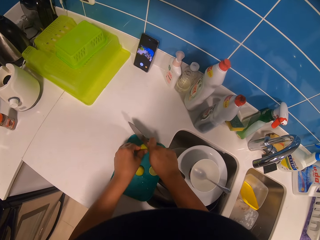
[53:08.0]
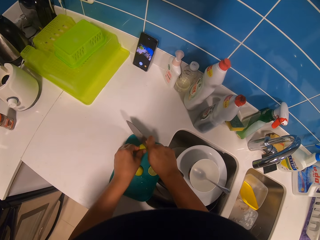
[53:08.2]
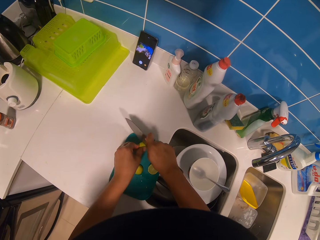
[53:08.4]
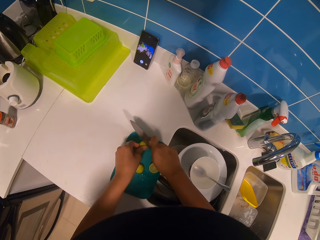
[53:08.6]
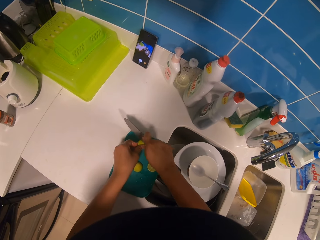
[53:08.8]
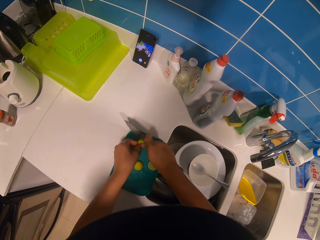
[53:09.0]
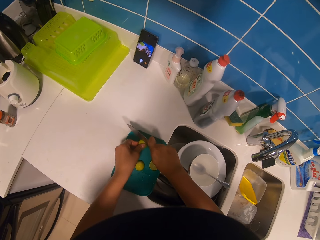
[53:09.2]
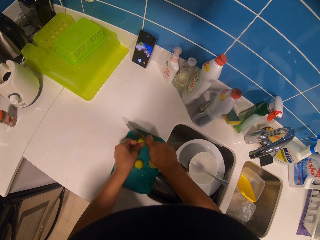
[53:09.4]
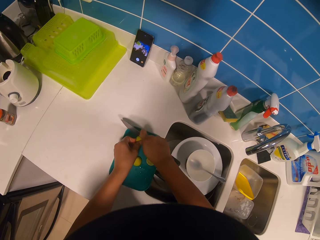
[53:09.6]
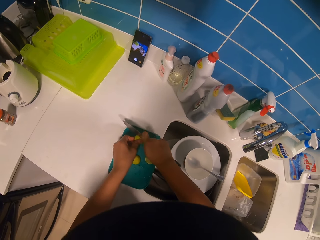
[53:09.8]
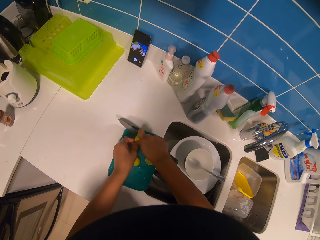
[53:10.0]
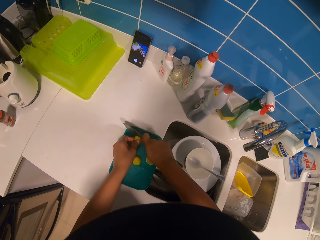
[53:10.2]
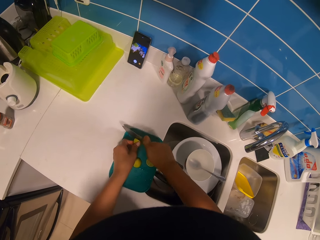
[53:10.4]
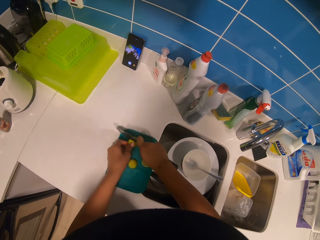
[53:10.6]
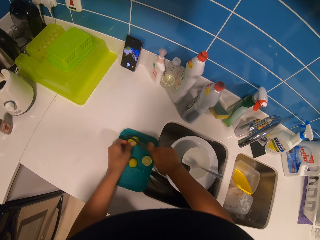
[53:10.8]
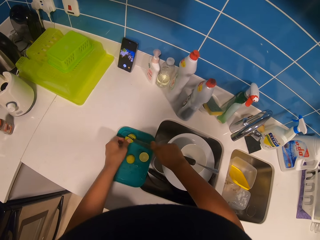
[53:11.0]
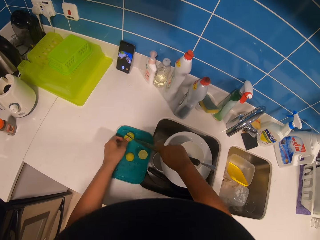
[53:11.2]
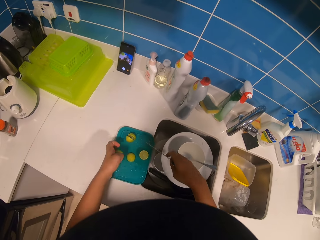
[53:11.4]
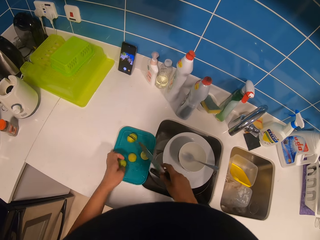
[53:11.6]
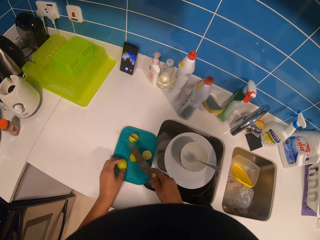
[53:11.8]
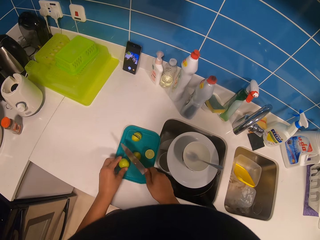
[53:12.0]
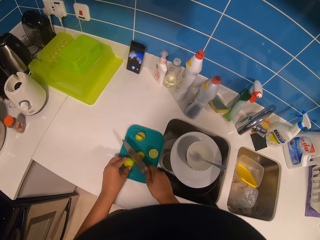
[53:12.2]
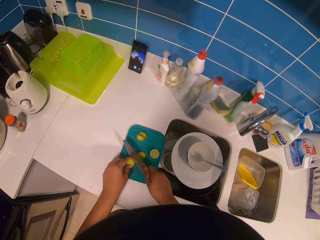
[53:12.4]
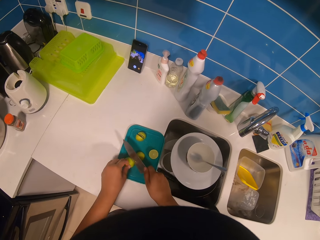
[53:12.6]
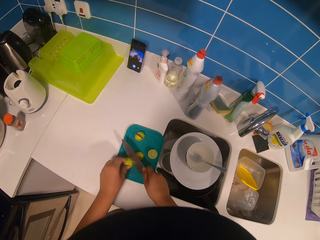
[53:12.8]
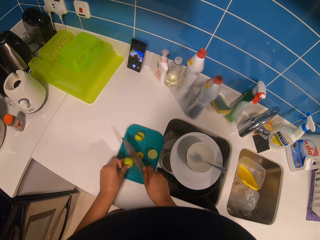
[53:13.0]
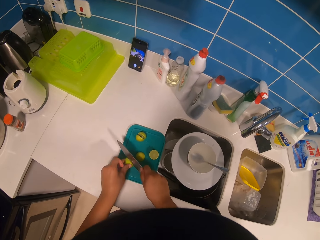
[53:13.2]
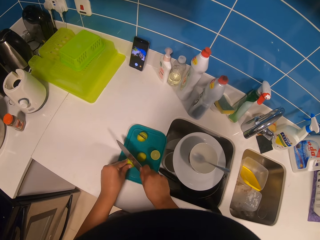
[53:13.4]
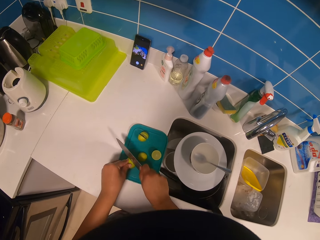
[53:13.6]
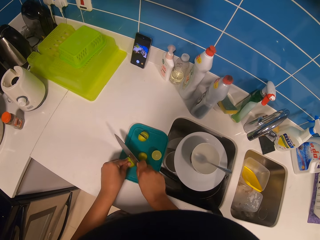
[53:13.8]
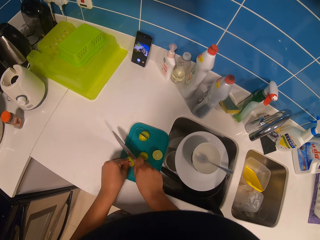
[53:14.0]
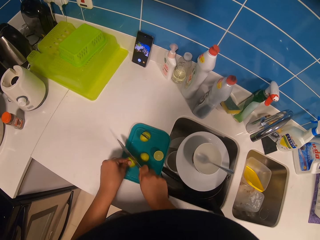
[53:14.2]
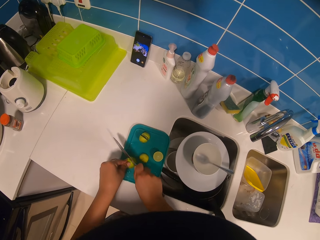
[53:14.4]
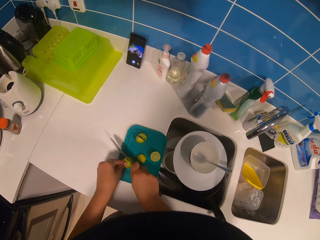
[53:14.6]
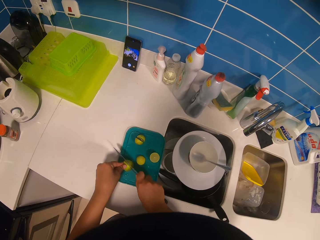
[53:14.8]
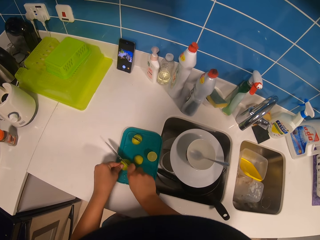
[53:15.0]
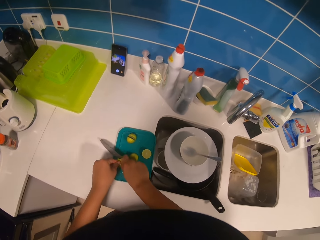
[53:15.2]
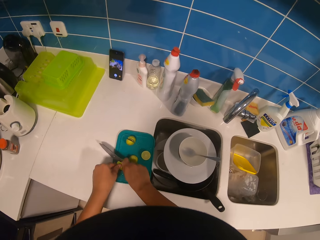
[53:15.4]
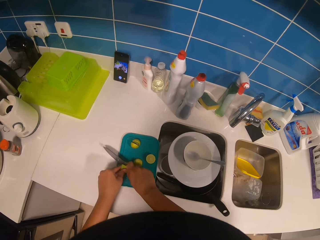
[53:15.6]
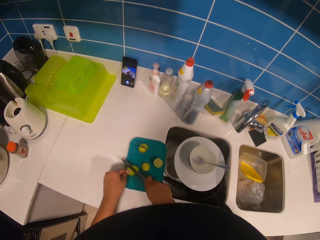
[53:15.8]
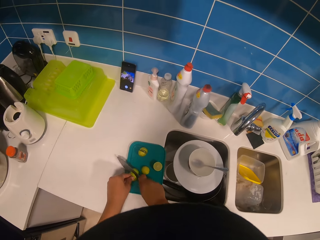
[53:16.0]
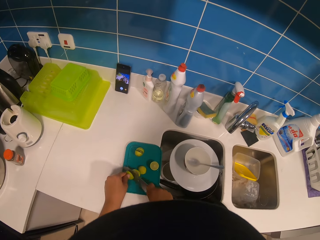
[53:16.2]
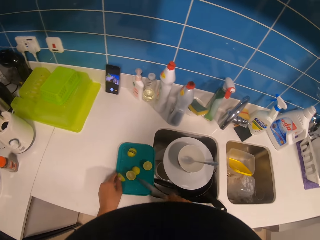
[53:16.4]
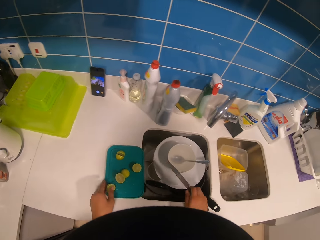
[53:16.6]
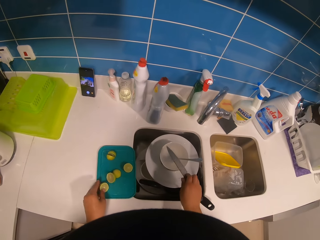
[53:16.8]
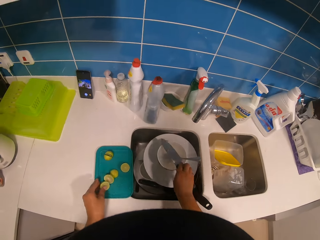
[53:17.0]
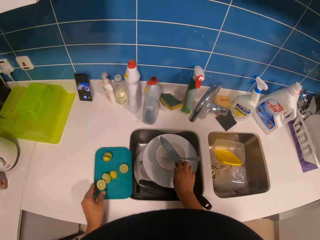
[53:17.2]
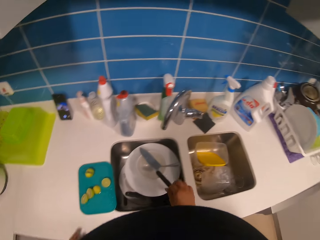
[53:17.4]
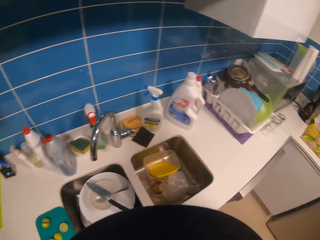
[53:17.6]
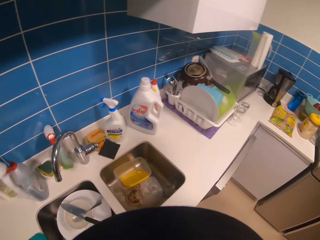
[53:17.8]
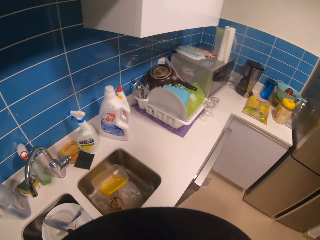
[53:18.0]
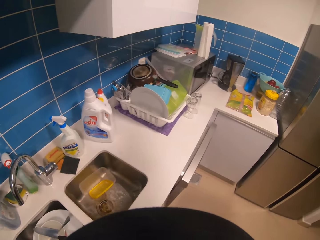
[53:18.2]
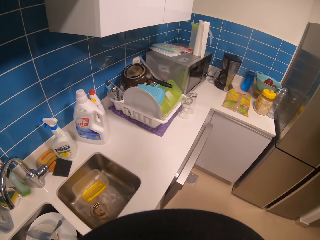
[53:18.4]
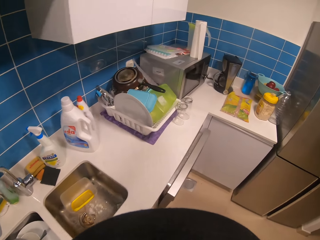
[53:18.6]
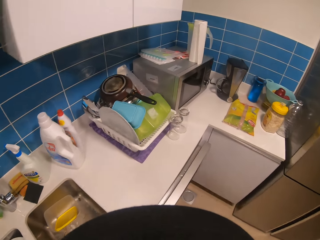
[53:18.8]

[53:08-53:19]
The camera wearer drops the knife in the sink, on a bowl.

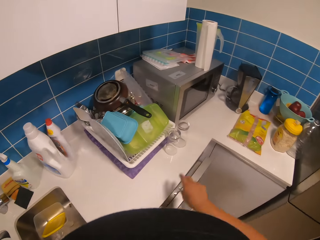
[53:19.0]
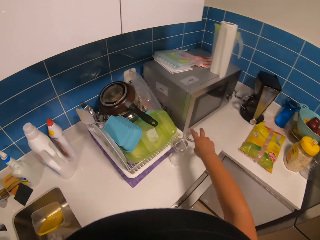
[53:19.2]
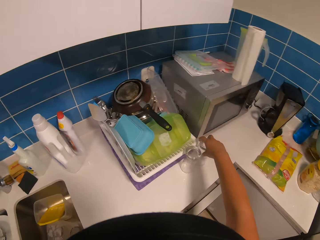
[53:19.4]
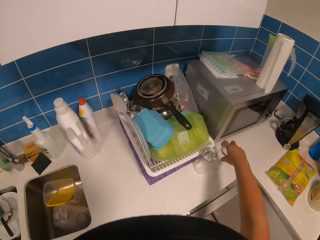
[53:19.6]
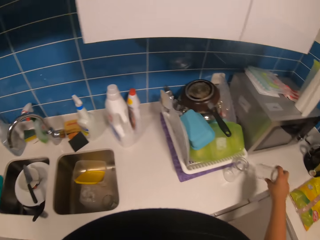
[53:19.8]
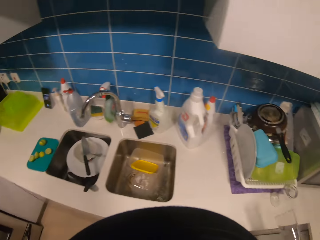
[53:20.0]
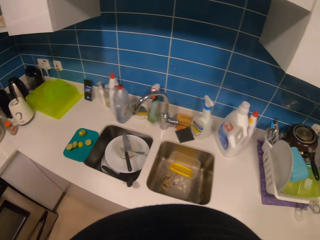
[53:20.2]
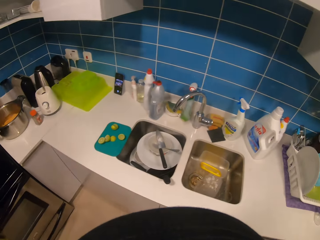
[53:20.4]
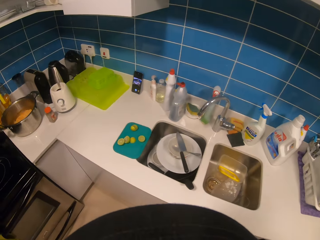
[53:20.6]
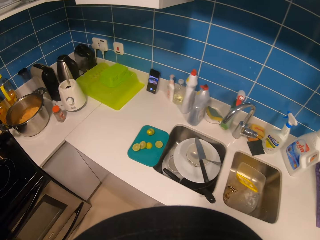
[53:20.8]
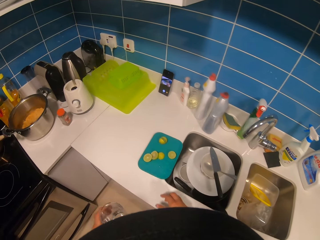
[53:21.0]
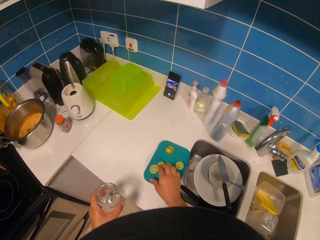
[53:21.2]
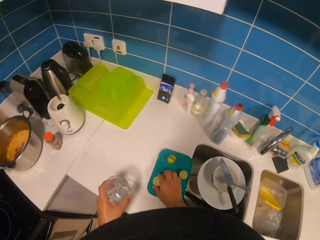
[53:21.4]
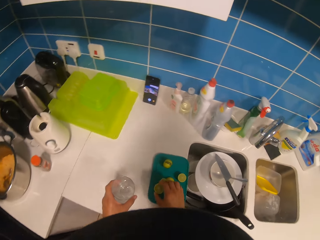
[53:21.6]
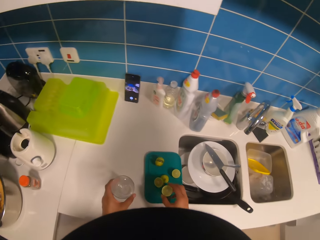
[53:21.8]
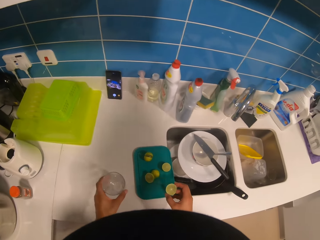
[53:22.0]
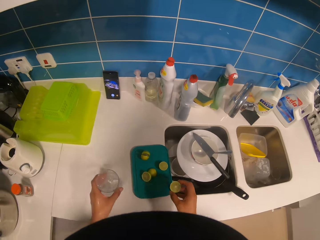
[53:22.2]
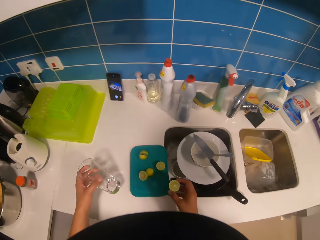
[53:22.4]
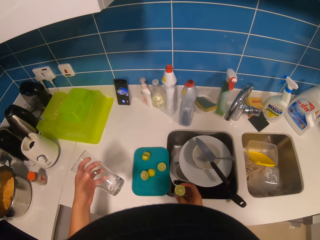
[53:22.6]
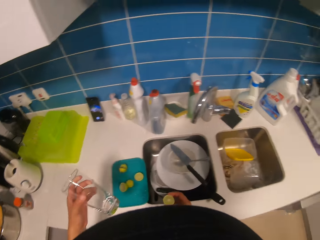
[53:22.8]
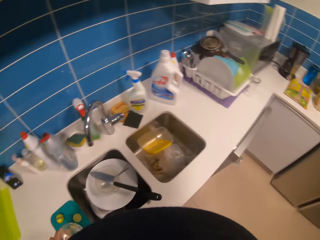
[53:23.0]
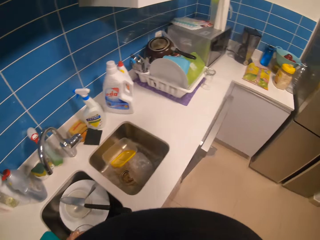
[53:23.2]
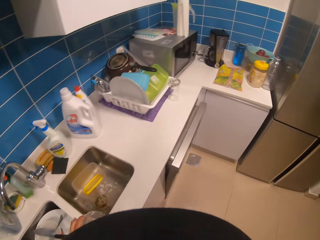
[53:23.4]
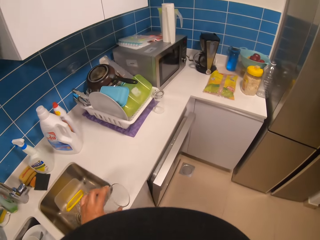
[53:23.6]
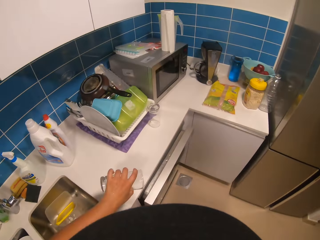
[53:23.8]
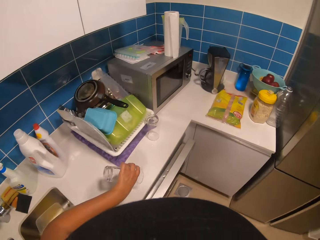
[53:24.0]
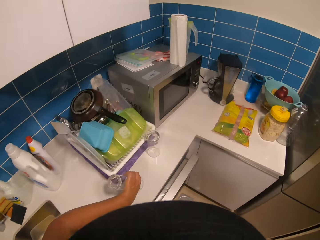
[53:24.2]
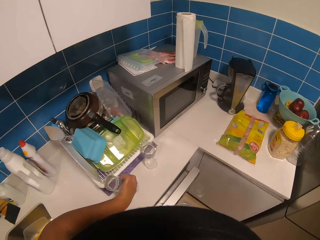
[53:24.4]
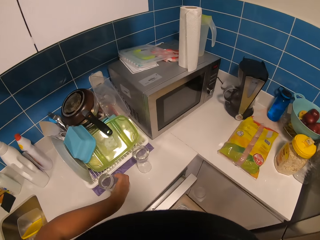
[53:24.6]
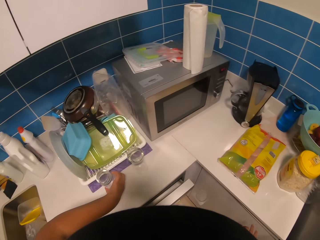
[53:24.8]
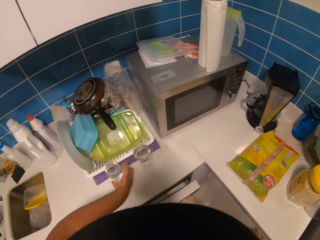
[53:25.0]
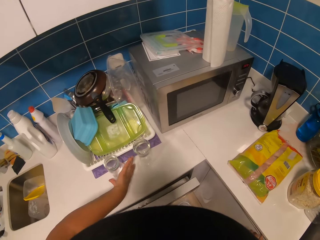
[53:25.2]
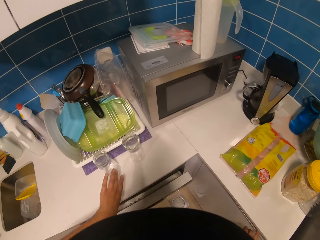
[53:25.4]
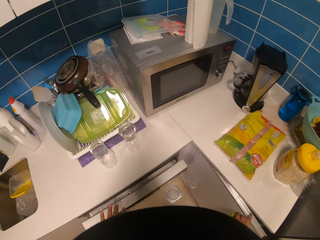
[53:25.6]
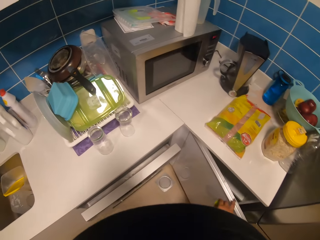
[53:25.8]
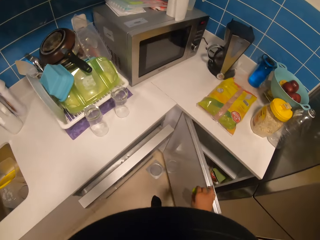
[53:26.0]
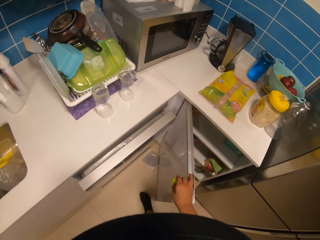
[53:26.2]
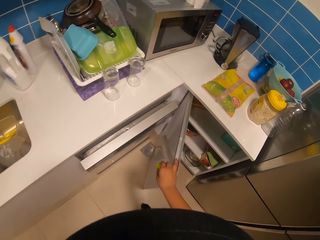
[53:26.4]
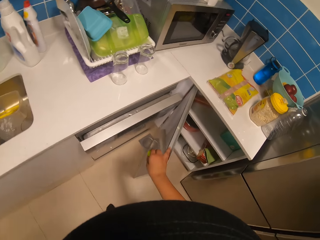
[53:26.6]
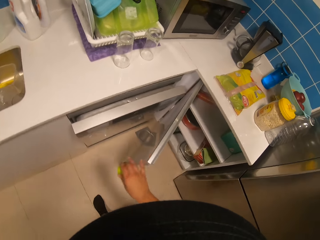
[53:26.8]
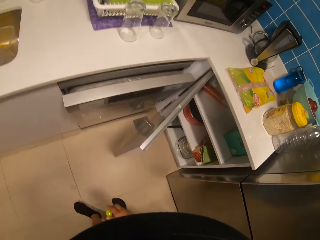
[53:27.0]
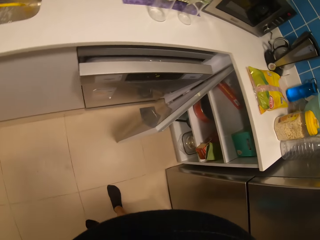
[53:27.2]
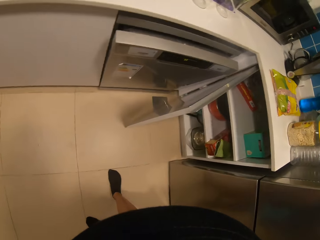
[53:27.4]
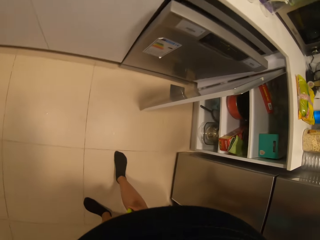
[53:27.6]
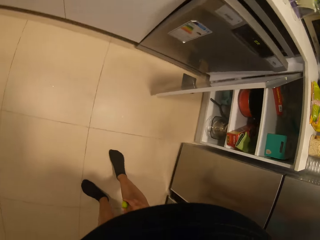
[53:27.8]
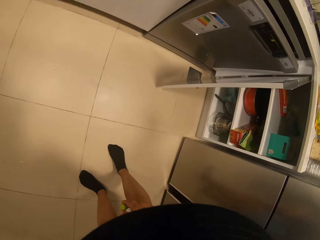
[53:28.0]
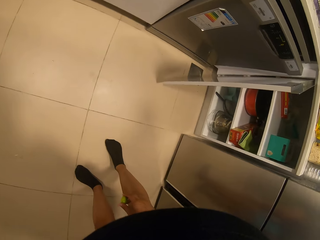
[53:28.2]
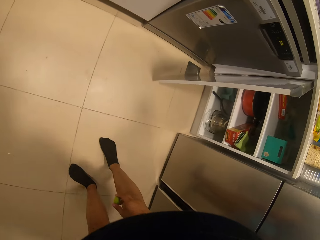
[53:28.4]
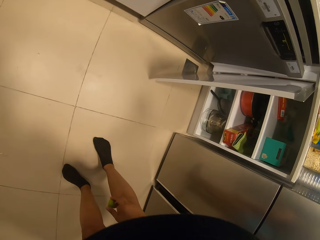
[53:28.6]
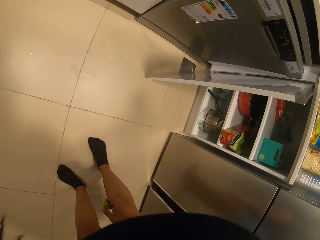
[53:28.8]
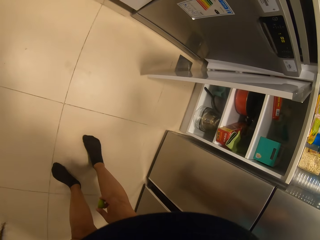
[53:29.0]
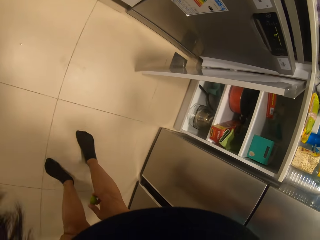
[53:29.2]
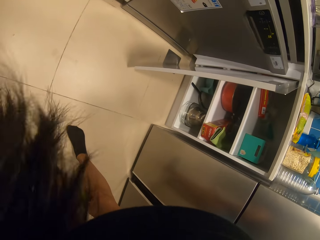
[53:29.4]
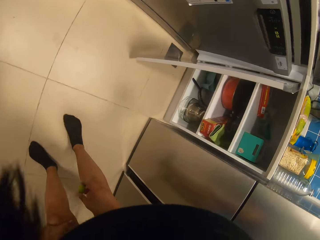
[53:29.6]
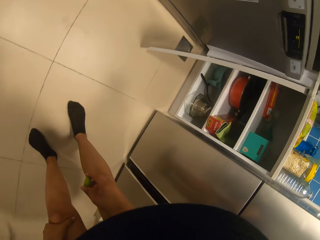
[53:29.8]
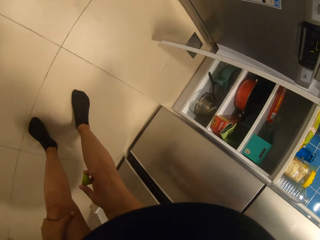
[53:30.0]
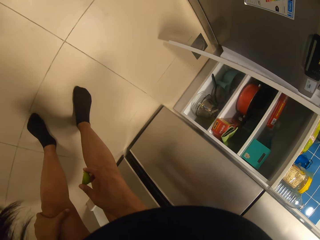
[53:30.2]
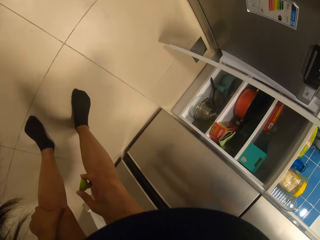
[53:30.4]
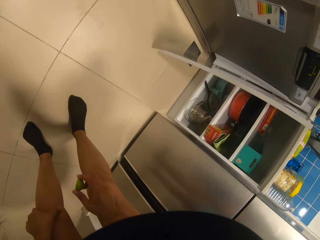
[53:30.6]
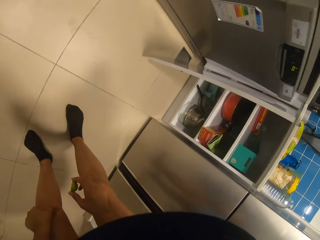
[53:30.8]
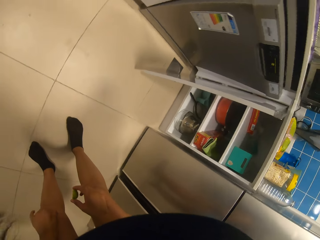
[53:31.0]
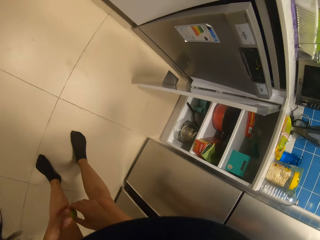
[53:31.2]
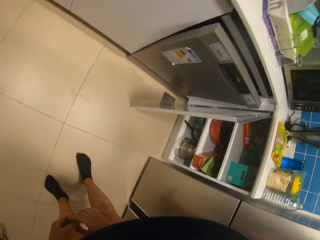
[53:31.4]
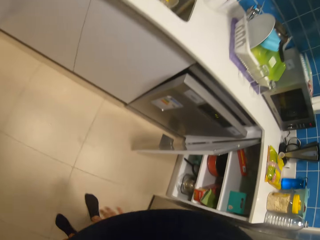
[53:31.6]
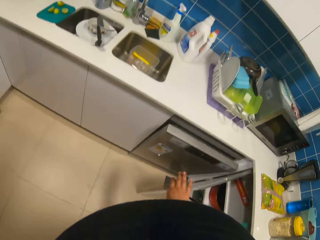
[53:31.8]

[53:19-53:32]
The camera wearer picks up the glass with the right hand. They pick up the cut lemon with the right hand. They drop the glass on the cabinet. They stare at the glass. They put the glass on the cabinet. They open the cabinet with the right hand. They look inside the cabinet.
